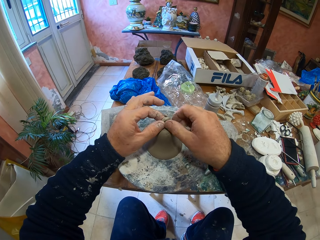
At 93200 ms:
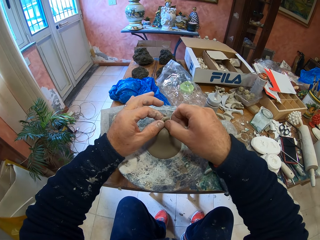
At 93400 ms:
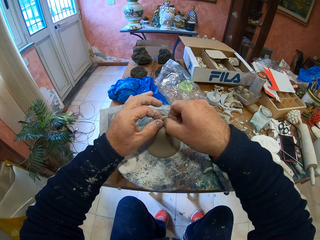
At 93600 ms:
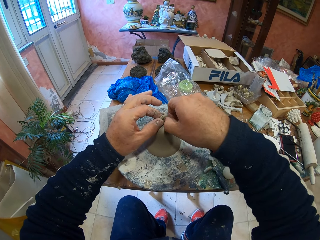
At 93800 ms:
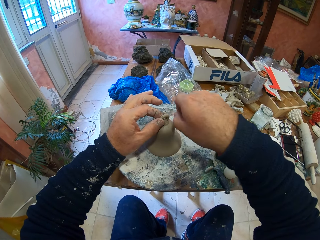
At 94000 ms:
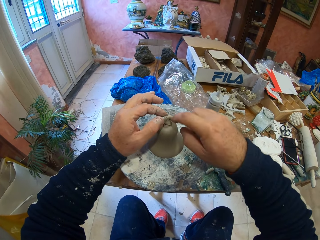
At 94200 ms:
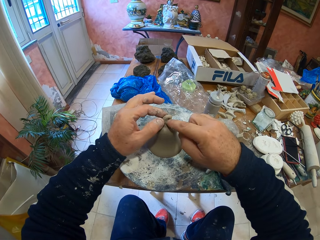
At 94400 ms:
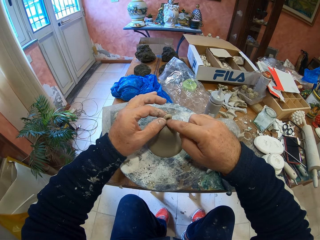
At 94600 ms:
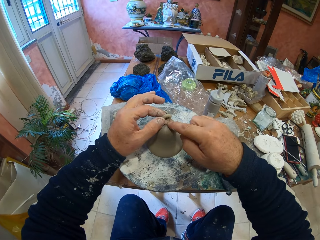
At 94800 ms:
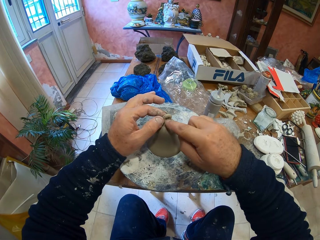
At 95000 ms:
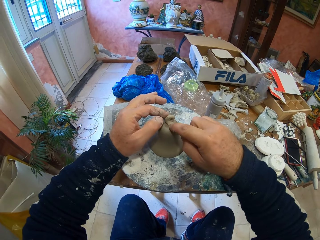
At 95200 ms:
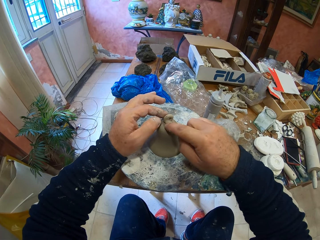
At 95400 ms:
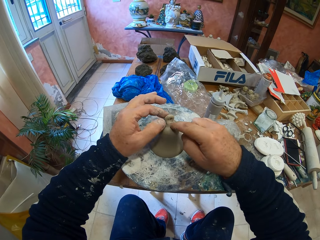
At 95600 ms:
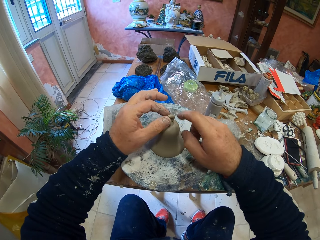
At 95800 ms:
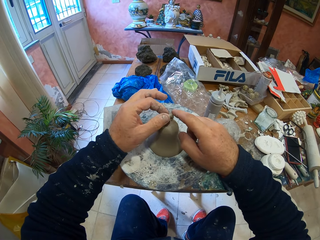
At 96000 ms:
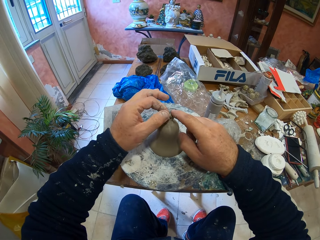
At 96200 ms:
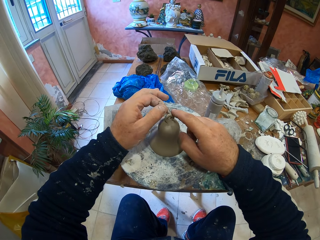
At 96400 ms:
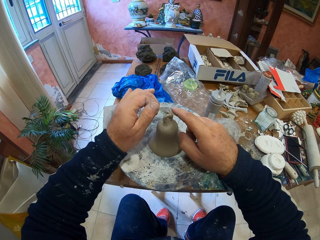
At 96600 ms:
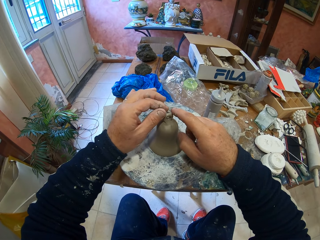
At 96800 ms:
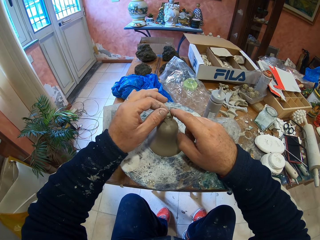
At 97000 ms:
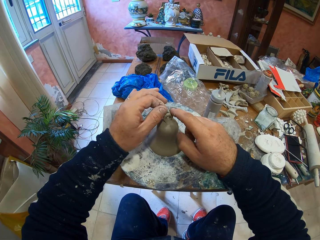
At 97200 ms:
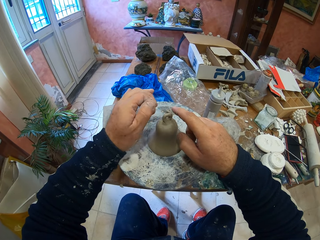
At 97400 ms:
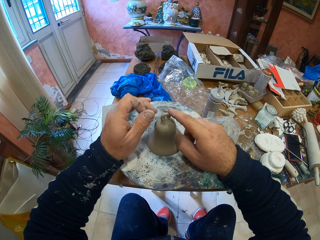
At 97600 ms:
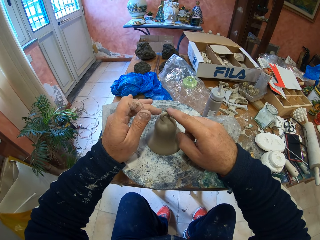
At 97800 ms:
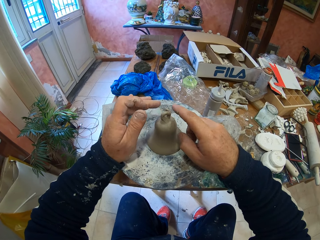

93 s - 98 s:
The camera wearer cuts some part. They smoothen at the top.

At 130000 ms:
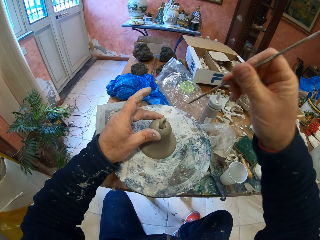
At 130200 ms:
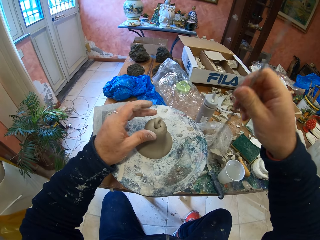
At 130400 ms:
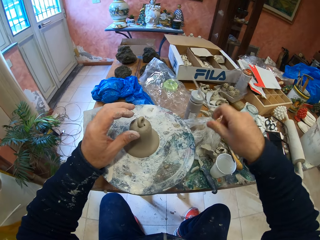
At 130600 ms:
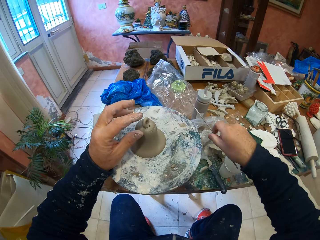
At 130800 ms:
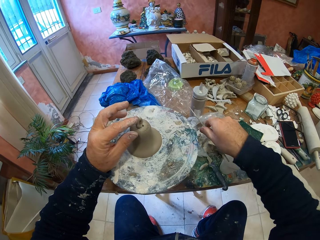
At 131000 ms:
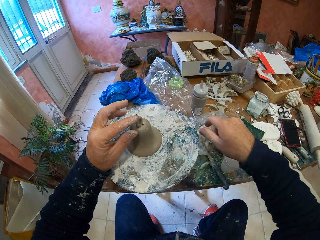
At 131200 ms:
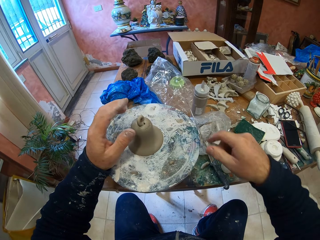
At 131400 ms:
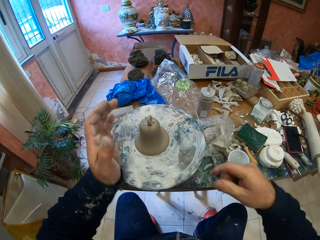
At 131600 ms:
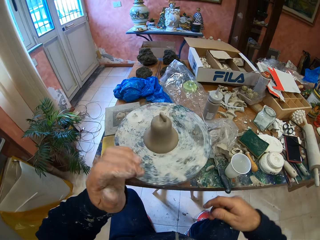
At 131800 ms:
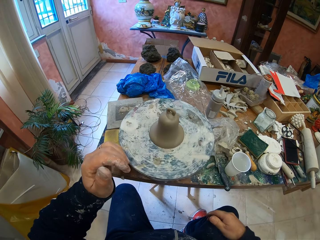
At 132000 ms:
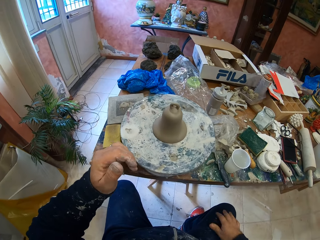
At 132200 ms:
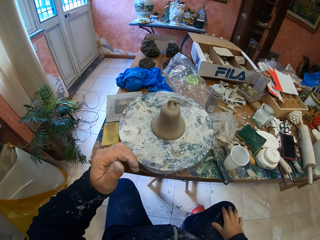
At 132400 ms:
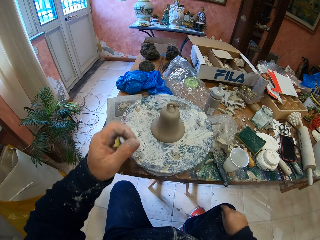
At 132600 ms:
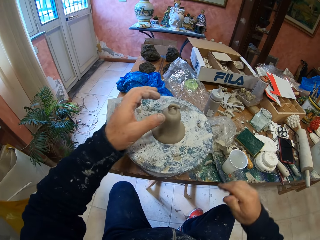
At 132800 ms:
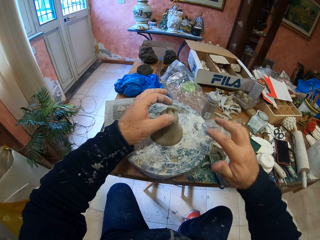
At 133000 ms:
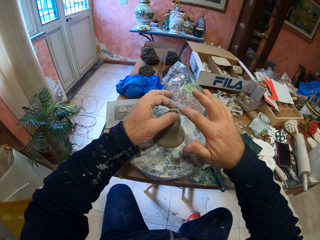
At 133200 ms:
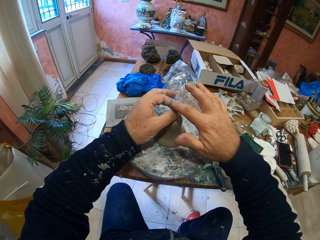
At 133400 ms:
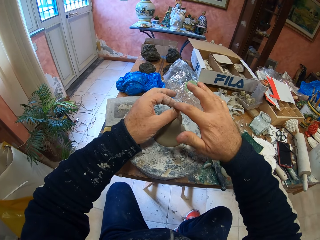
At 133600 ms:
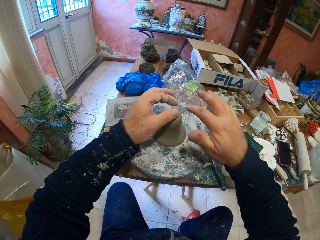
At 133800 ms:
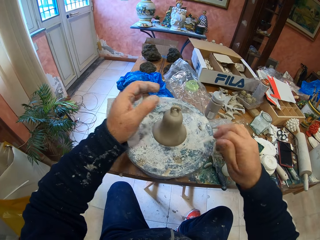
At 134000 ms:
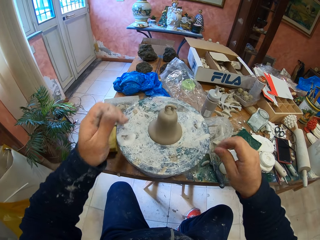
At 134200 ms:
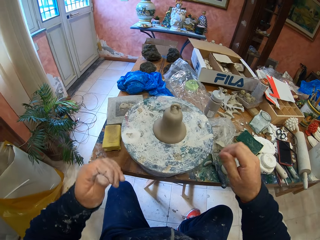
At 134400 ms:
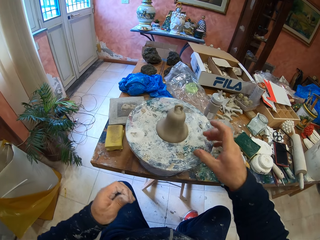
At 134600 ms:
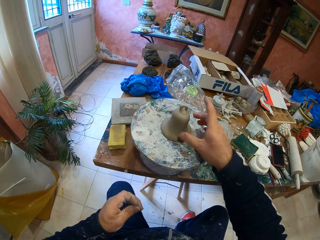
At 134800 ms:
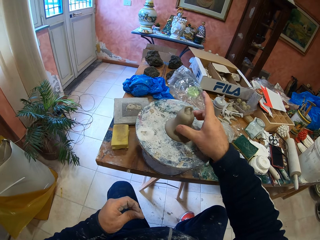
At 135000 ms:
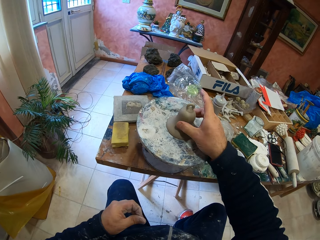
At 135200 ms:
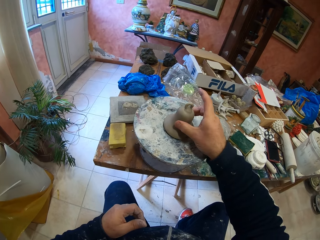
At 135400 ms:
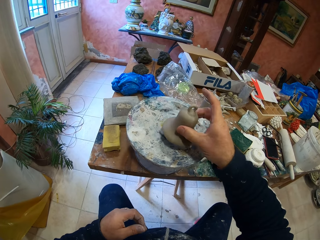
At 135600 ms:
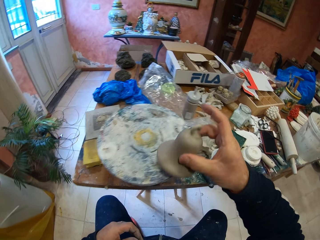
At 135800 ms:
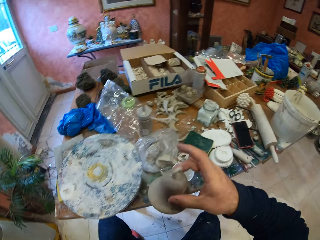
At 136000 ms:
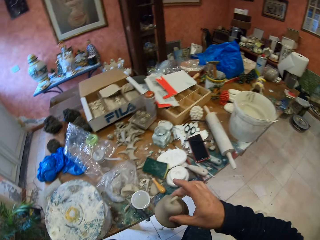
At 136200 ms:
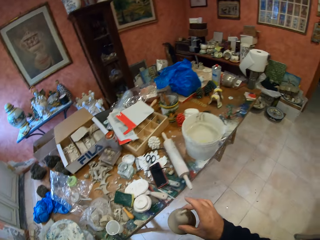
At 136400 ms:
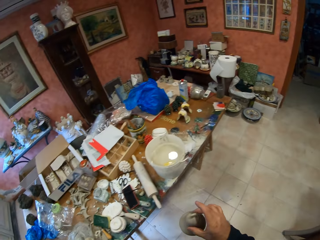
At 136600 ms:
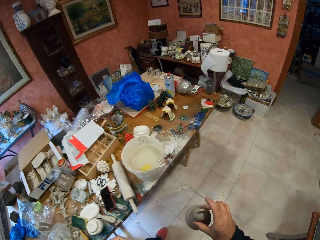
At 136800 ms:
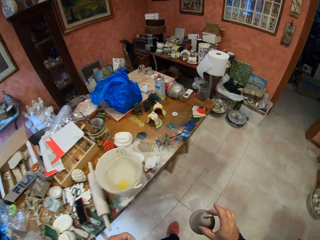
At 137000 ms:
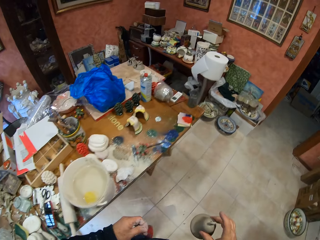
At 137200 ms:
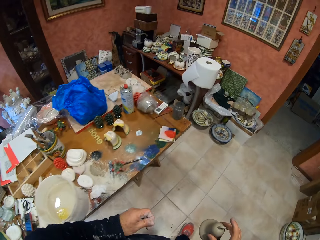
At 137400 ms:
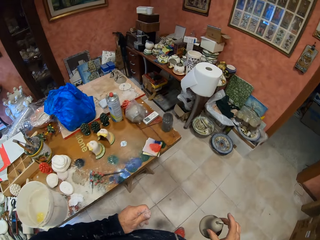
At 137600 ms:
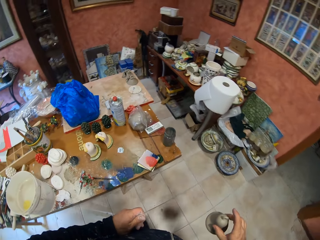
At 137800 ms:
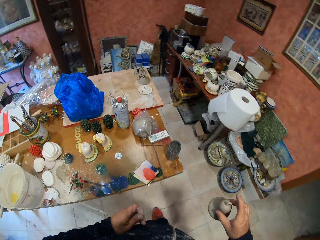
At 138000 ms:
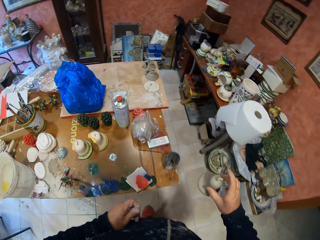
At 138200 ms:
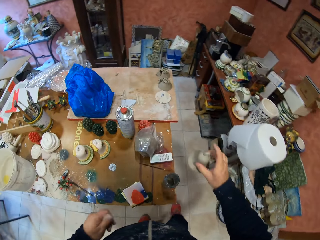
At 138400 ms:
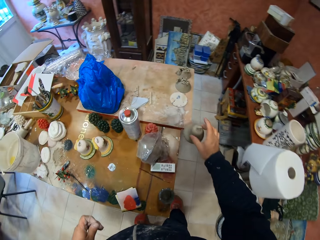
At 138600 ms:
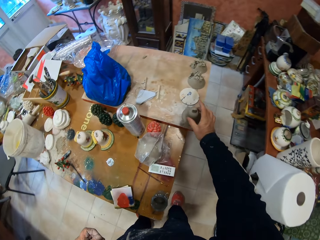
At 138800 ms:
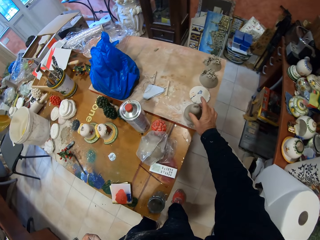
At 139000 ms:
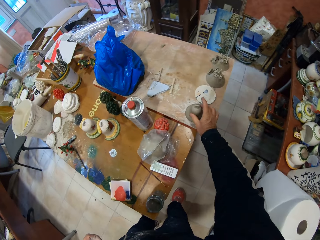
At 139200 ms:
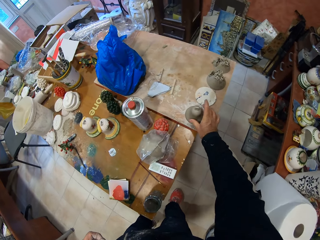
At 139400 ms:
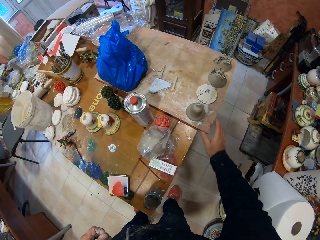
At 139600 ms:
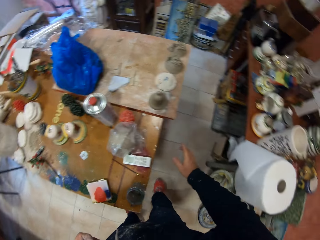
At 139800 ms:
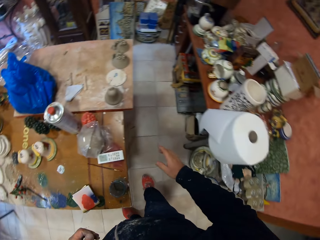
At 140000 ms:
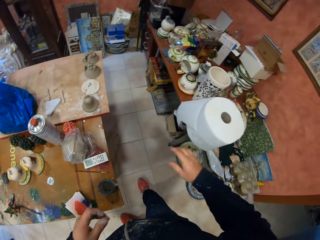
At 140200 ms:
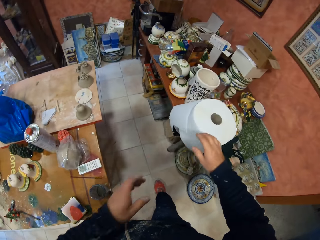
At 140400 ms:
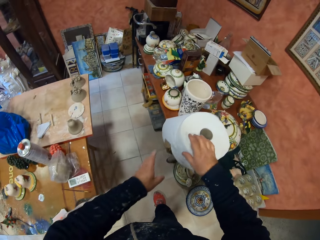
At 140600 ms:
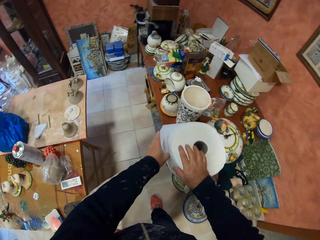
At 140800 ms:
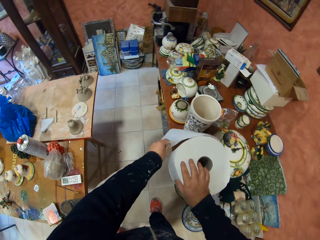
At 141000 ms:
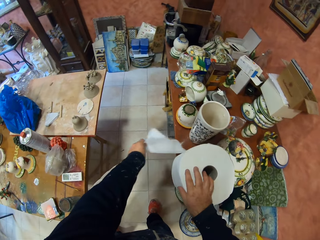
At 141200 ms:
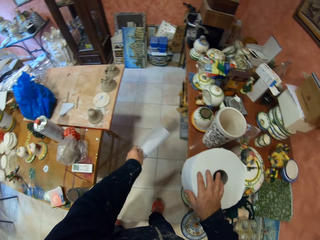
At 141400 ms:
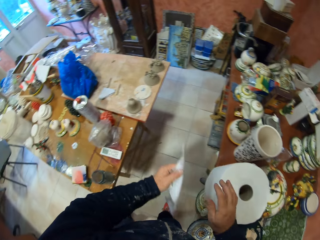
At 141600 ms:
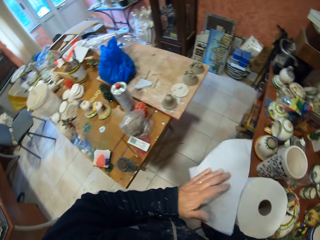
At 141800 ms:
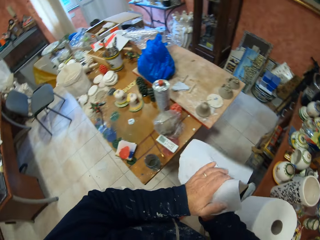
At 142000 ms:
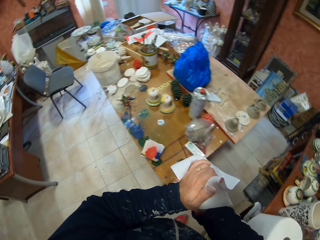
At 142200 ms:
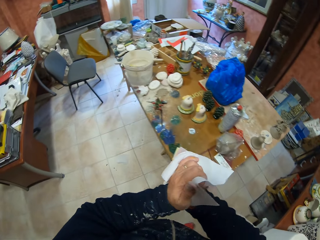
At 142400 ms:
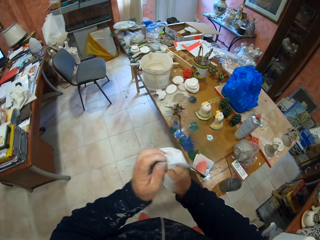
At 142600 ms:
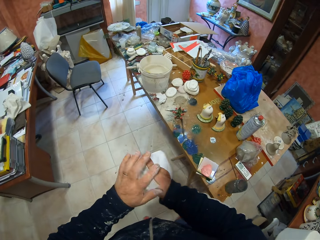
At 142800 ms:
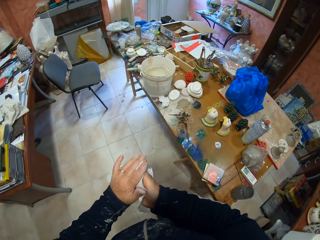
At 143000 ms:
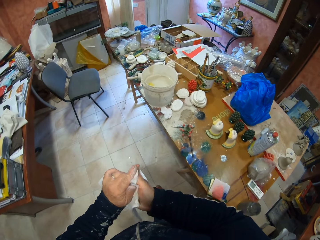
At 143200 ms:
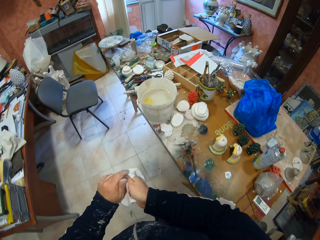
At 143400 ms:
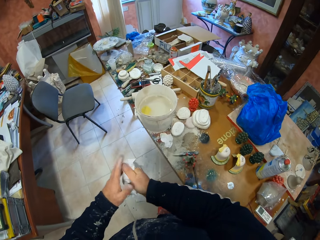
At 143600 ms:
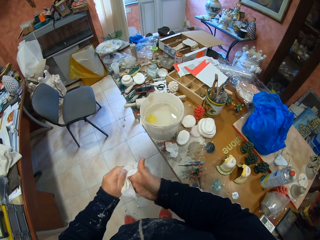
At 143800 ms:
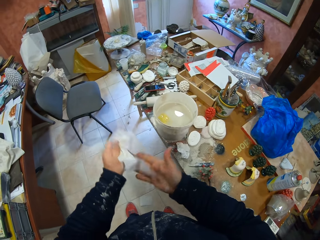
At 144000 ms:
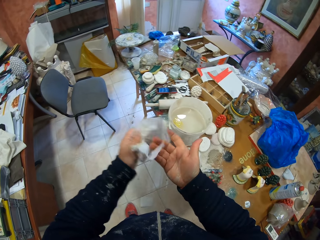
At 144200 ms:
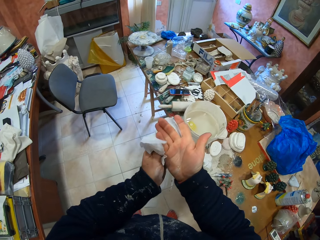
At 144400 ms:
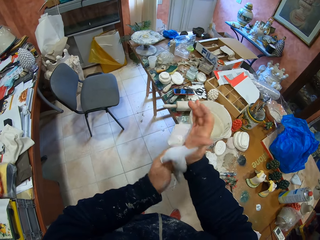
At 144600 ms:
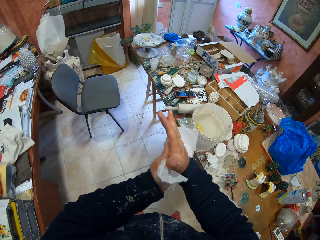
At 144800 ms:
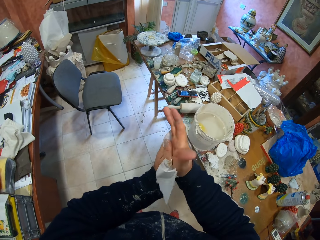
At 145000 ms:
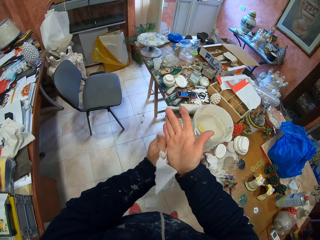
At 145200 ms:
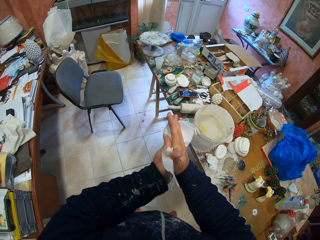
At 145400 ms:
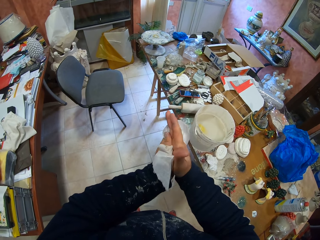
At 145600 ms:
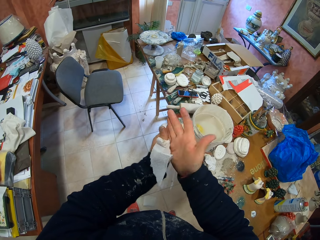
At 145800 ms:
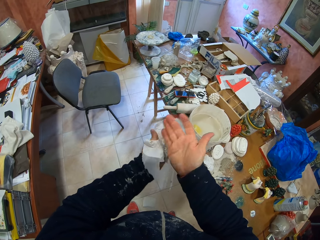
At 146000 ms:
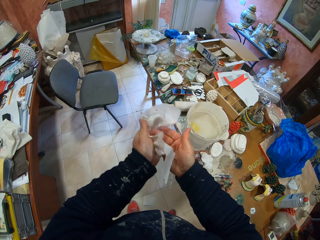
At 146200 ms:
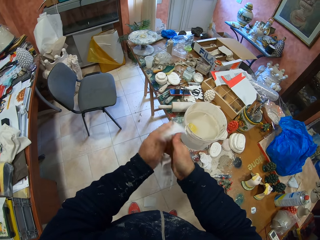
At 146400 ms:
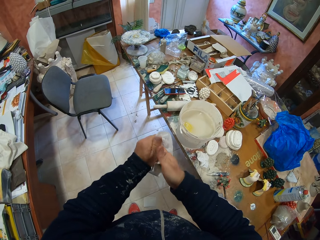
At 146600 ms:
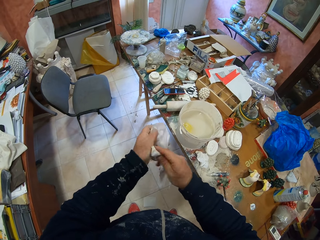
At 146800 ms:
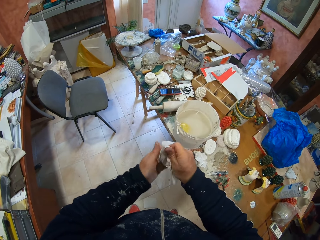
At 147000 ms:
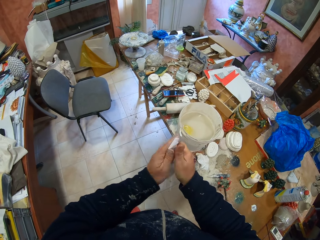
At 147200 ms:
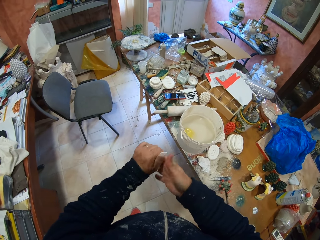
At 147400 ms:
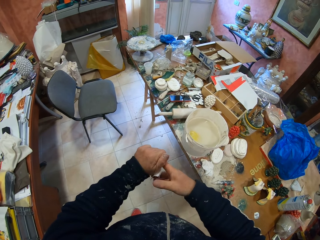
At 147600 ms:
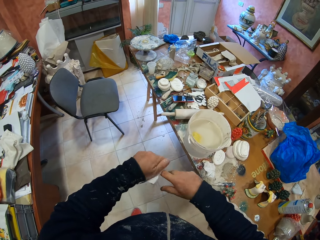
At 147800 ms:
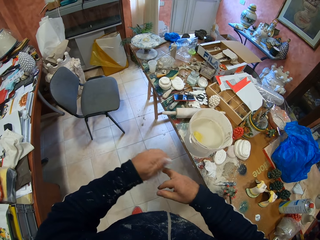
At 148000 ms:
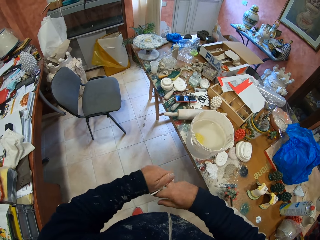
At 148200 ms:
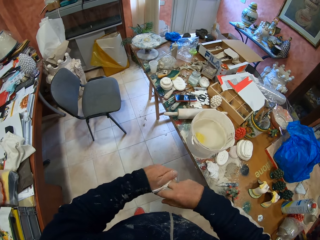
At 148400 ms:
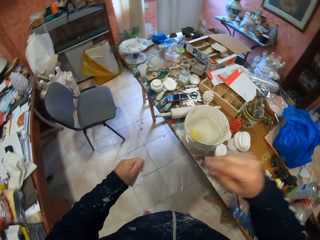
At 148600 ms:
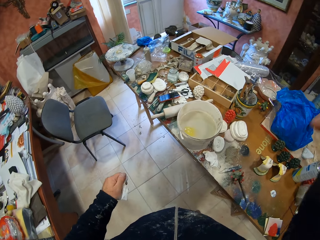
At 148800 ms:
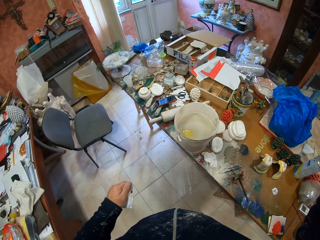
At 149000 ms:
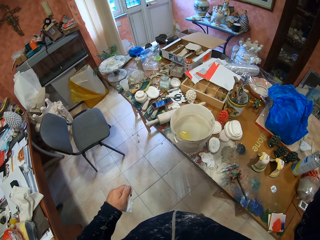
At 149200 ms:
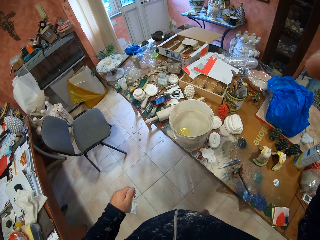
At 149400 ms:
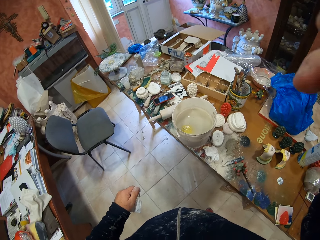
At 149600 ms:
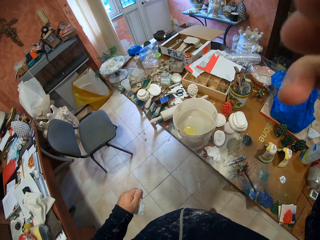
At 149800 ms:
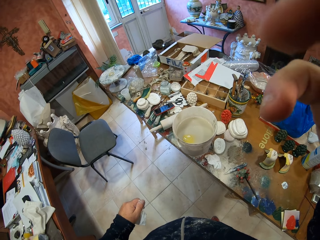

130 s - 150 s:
The camera wearer puts a metal on the table. He rotates the table. He picks up the ceramic mold. He puts the ceramic mold on the board. He takes a piece of paper towel. He tears the paper towel. He wipes his hand with the paper towel. He adjusts the camera.
